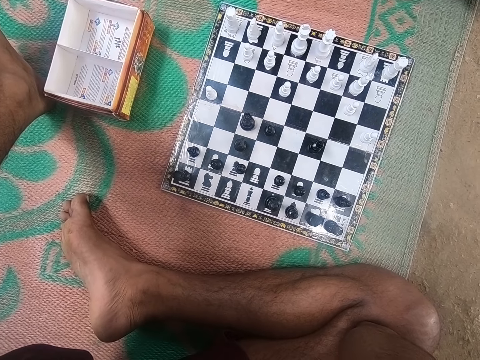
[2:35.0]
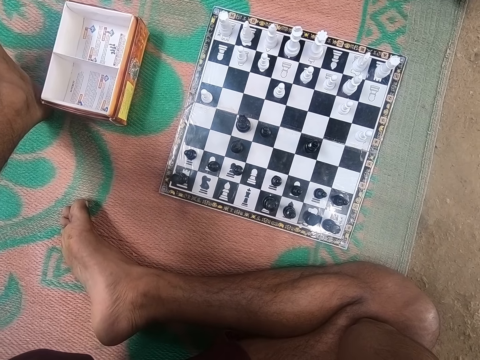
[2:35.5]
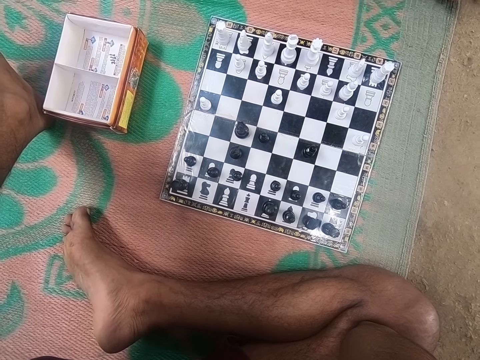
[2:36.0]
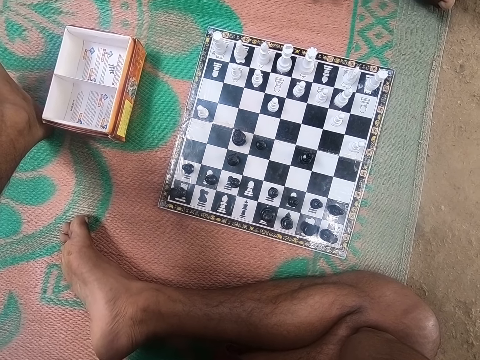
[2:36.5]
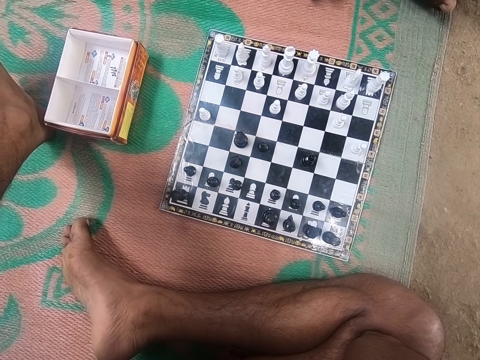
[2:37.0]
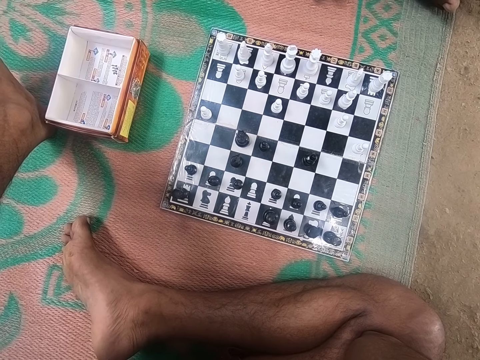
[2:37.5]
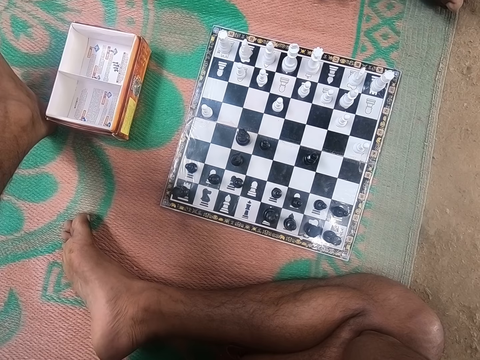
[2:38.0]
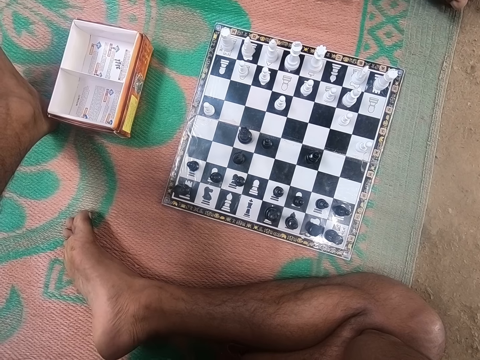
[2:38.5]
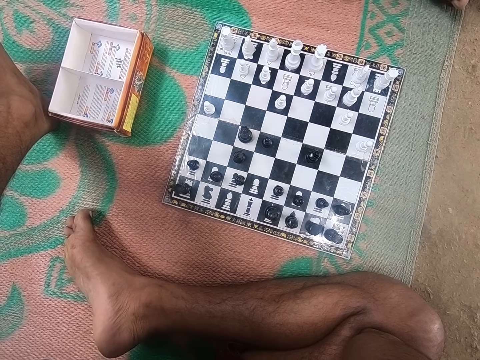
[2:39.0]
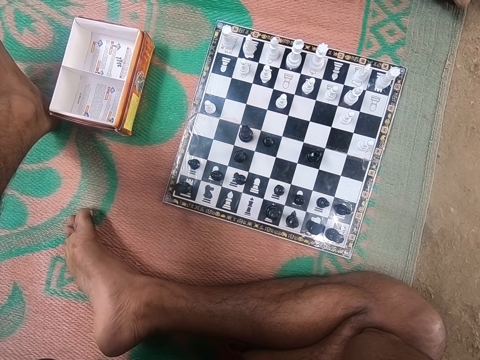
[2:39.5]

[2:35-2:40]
The camera wearer looks at the chess board.

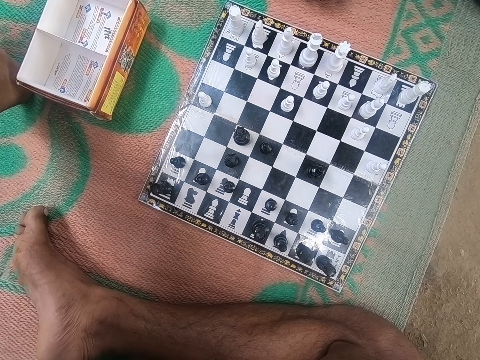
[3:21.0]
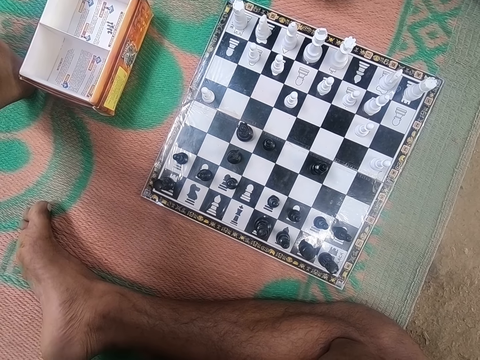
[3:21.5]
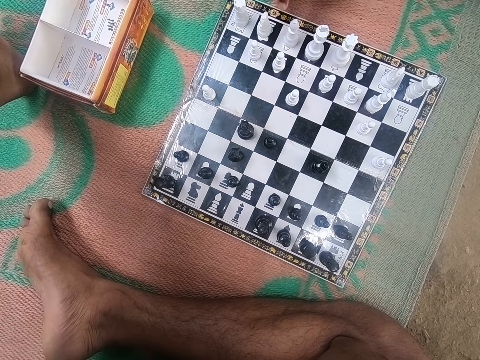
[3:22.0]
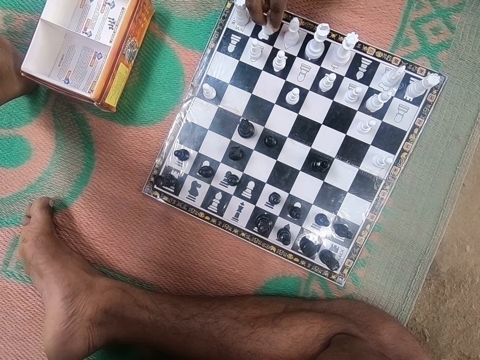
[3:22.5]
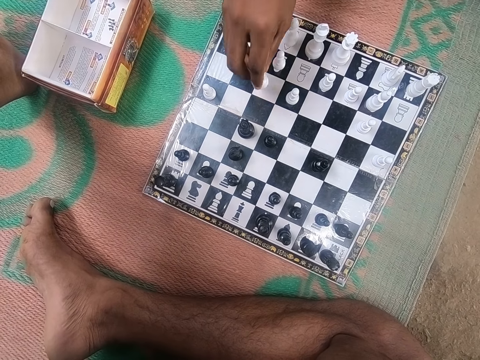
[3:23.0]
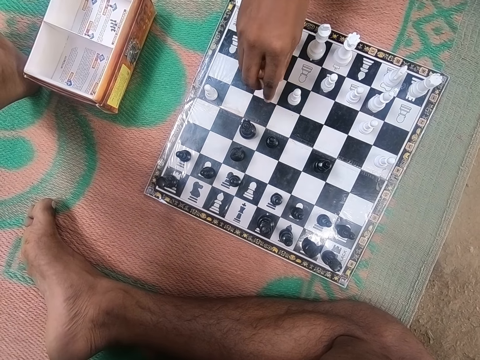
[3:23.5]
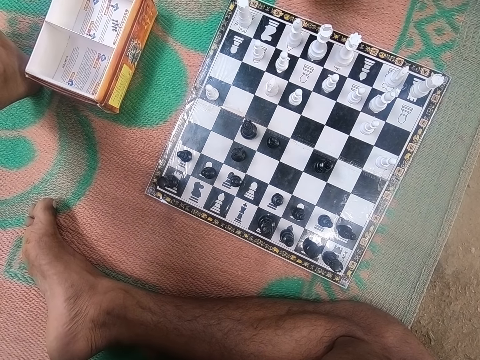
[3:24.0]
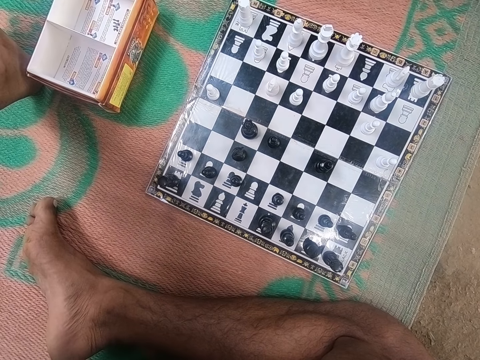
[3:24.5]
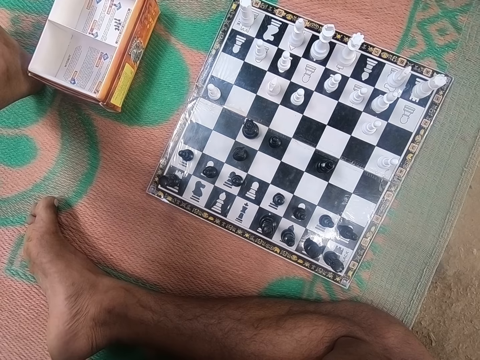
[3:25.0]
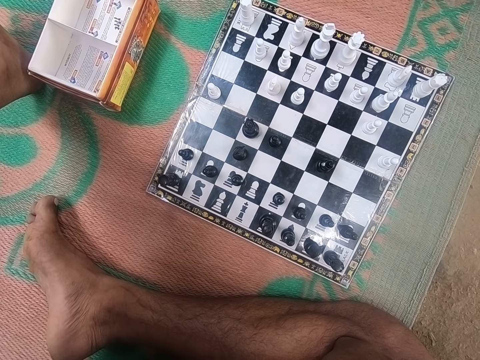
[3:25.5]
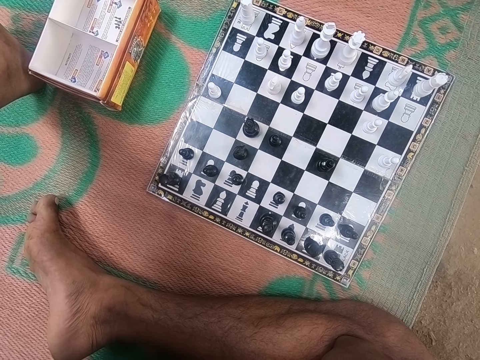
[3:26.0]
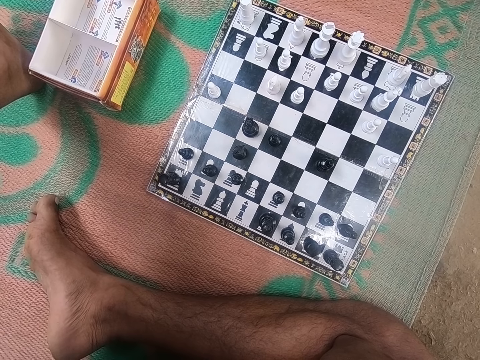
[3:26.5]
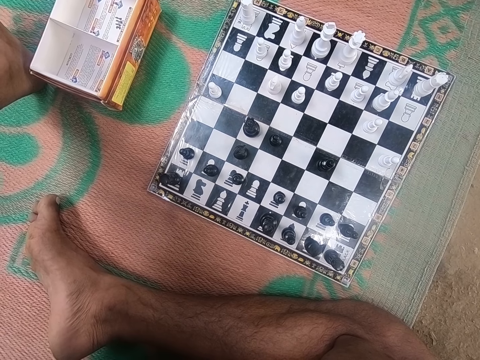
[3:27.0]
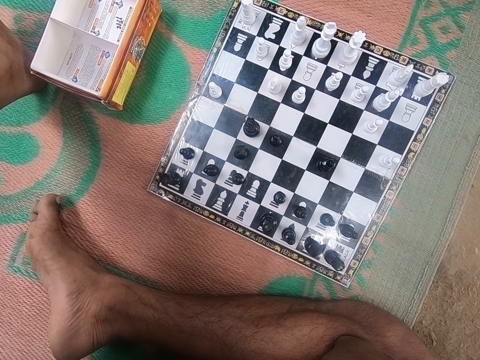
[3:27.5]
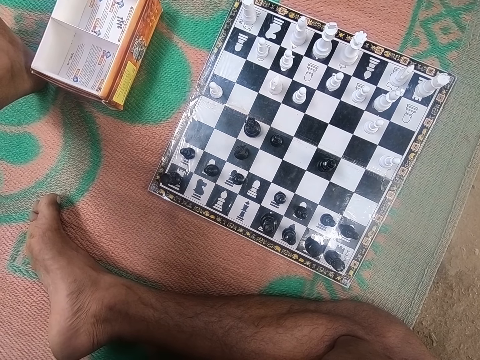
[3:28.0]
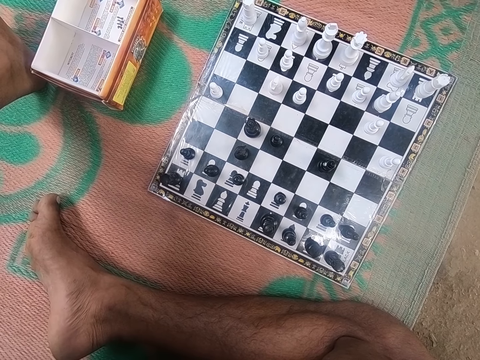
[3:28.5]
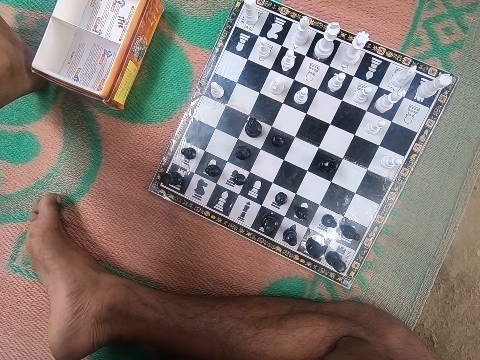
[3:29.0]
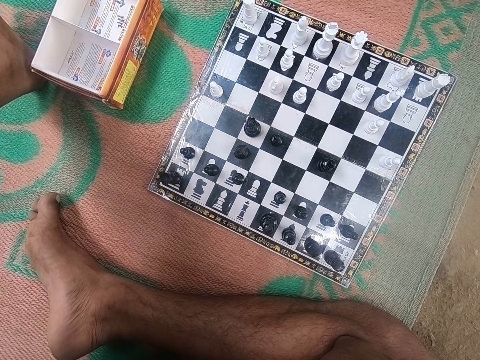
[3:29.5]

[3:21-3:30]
A man plays a chess game and moves a piece. The camera wearer looks at the chess board.

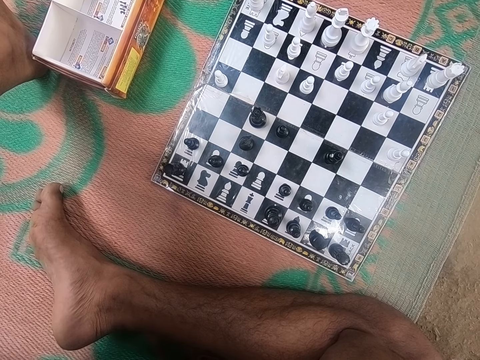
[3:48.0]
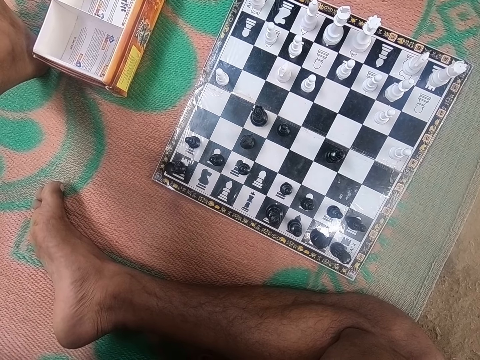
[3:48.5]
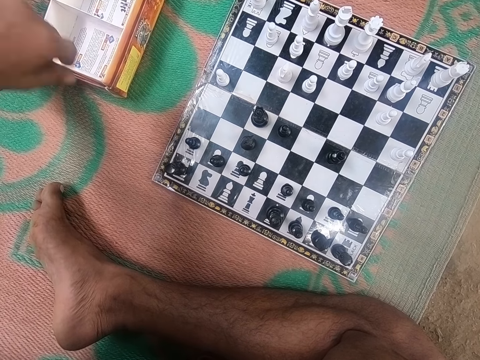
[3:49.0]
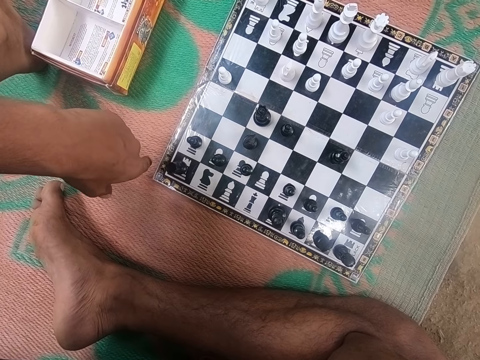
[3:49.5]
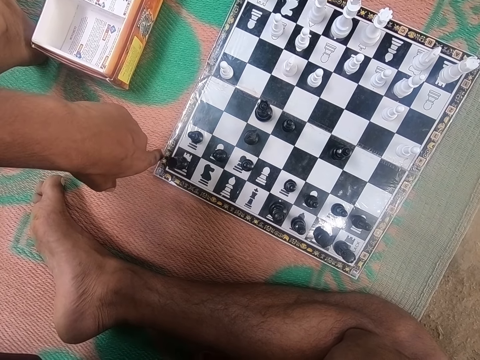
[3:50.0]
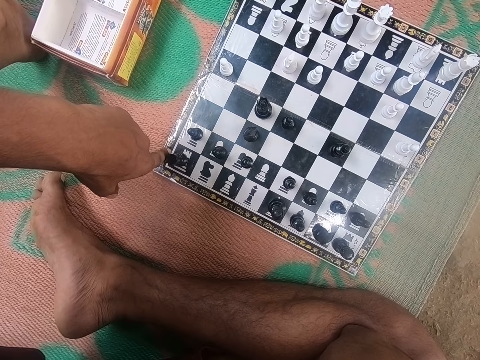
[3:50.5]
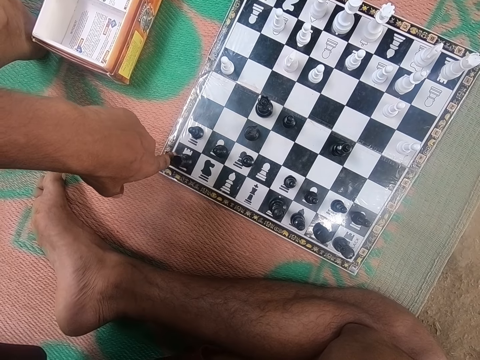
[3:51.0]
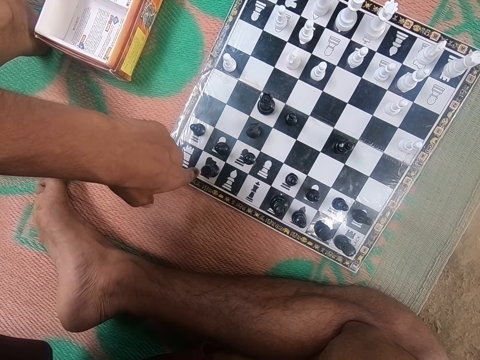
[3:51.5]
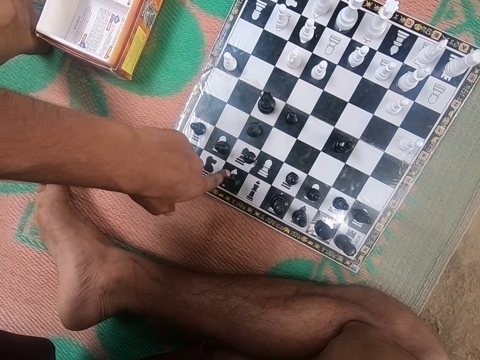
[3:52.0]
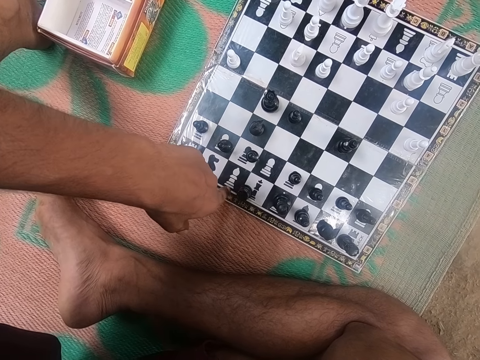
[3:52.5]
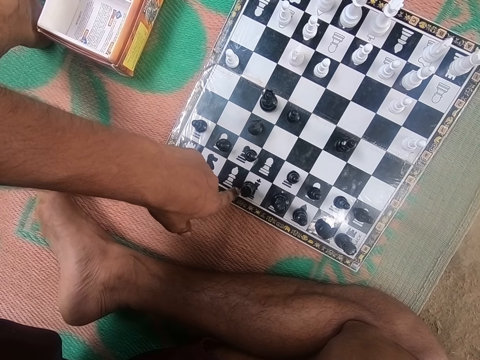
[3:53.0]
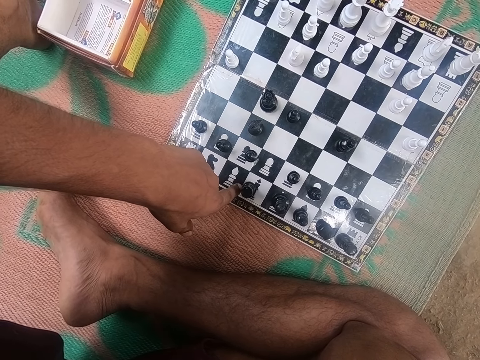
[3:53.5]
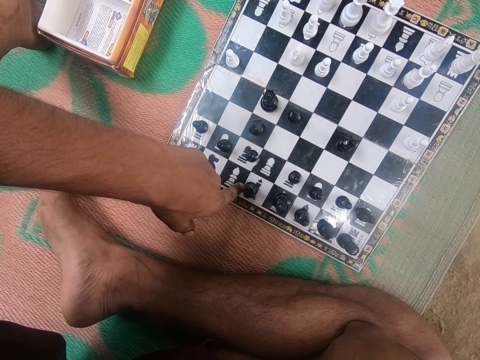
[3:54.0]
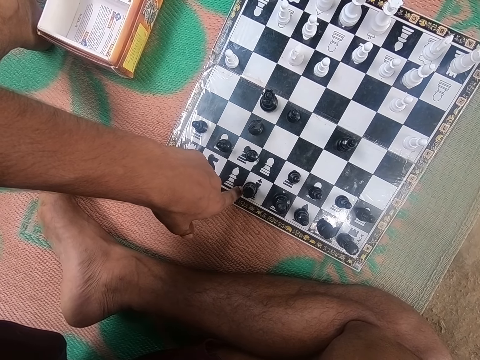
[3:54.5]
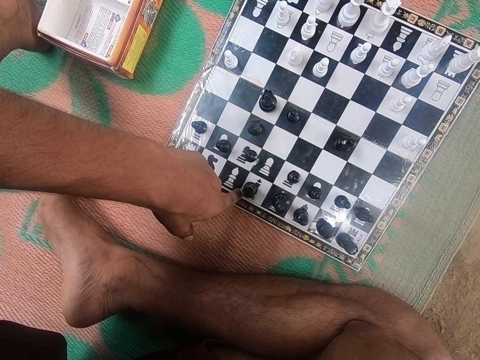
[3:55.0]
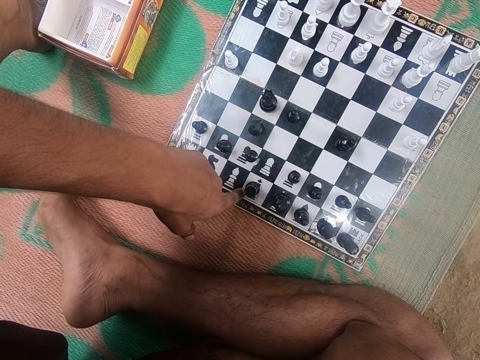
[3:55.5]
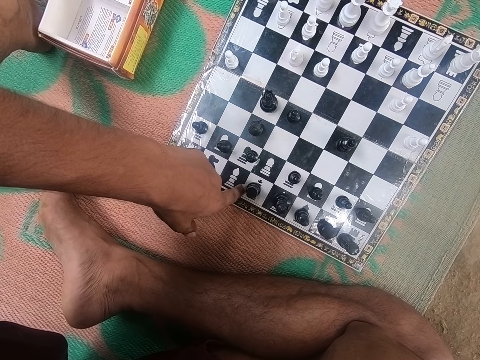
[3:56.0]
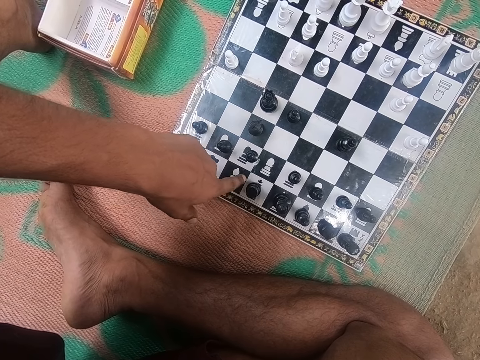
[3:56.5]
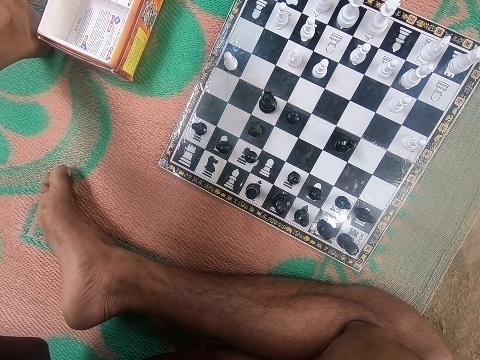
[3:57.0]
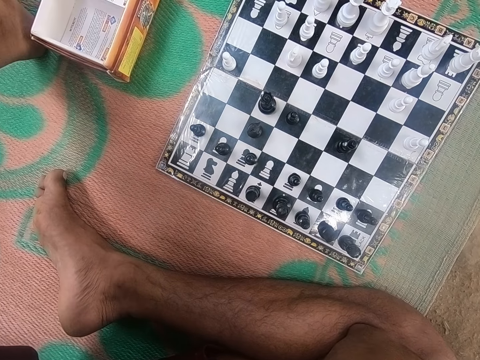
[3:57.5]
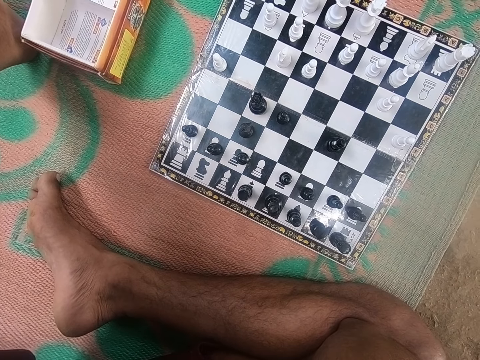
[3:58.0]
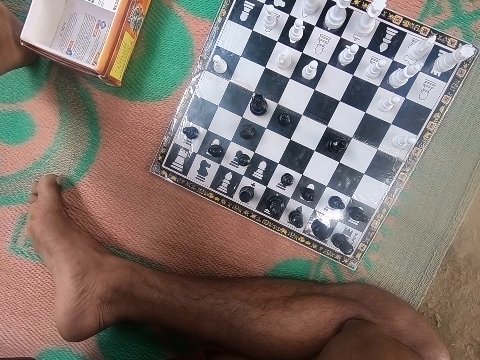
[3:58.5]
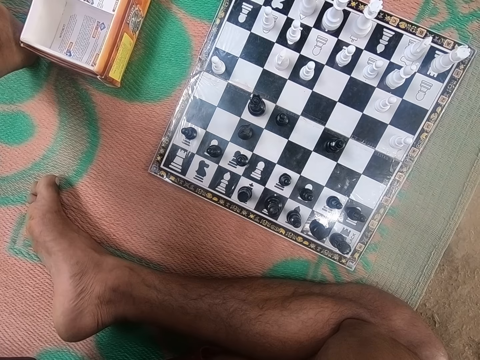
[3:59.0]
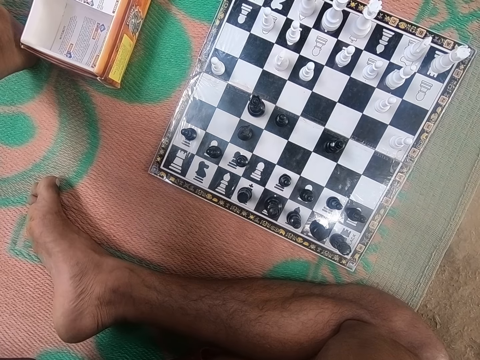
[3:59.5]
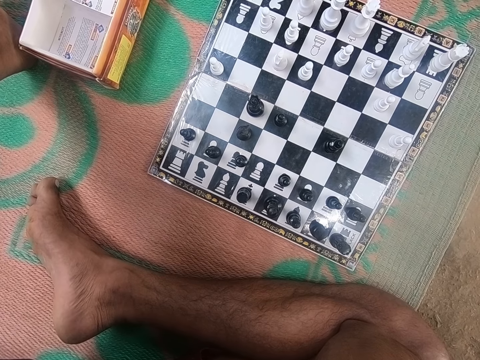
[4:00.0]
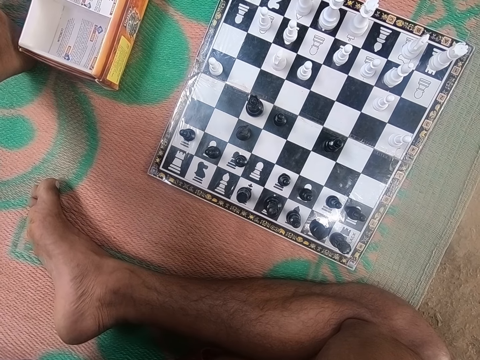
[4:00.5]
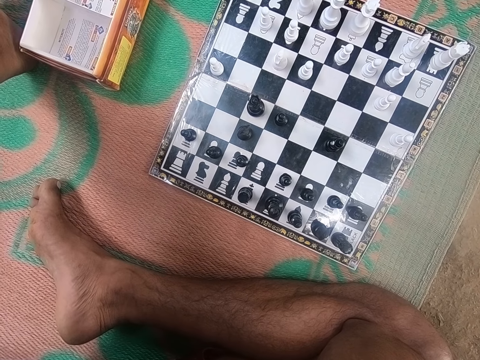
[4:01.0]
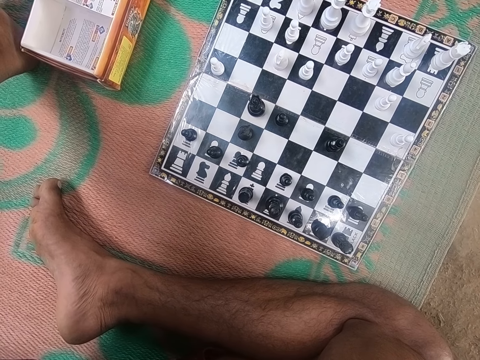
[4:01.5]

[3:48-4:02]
The camera wearer plays a chess game and moves a piece. A man looks at the chess board.
